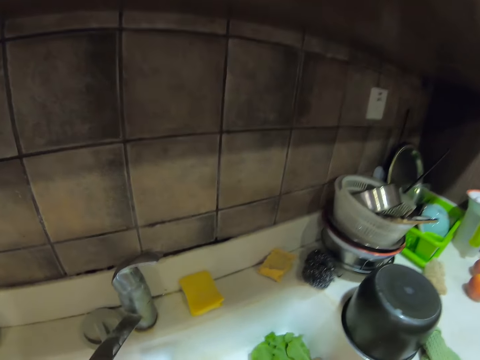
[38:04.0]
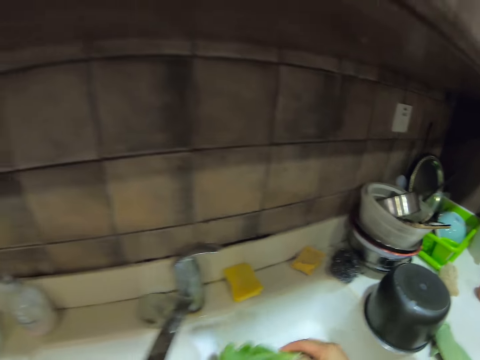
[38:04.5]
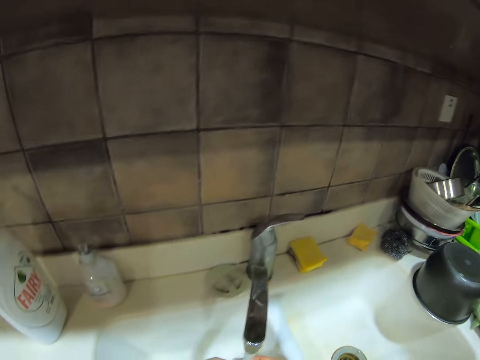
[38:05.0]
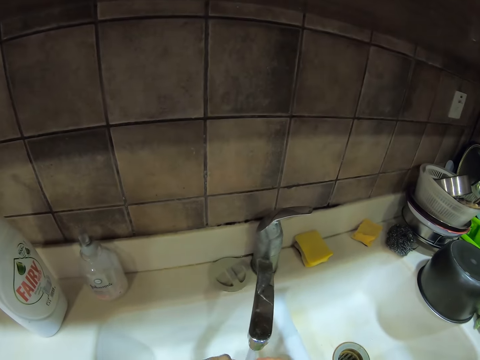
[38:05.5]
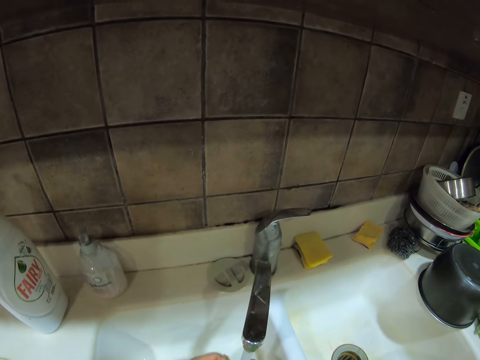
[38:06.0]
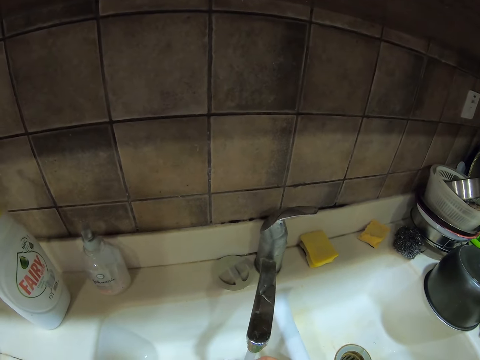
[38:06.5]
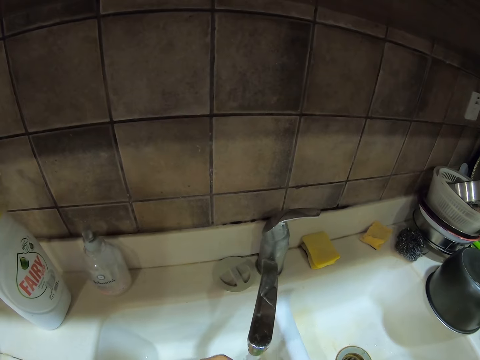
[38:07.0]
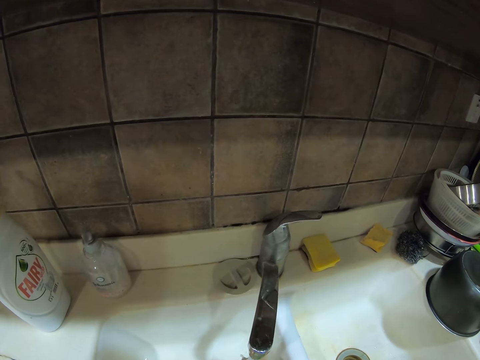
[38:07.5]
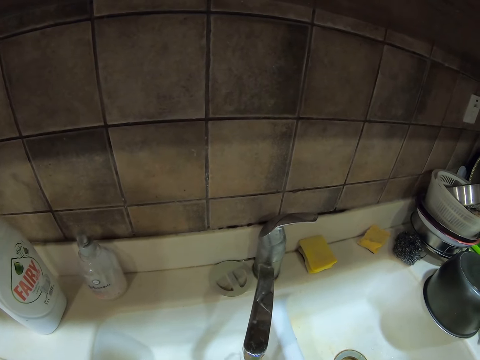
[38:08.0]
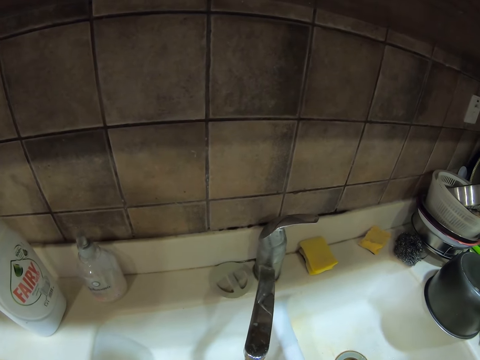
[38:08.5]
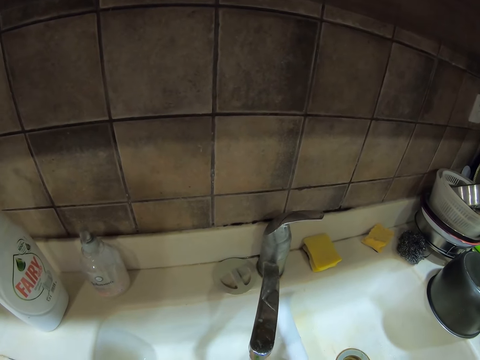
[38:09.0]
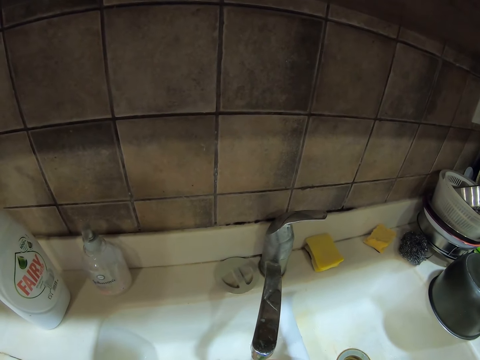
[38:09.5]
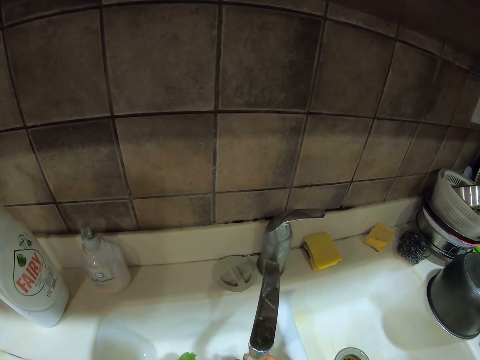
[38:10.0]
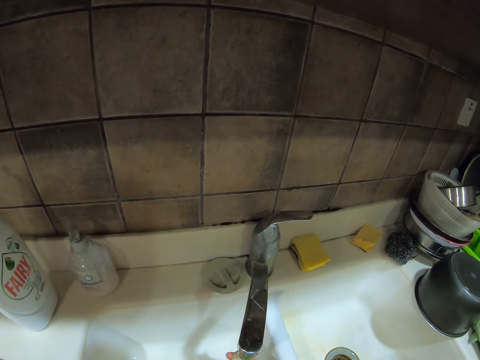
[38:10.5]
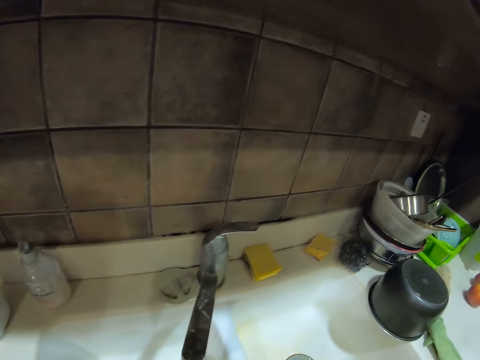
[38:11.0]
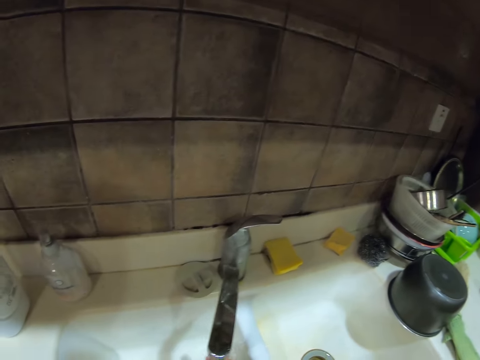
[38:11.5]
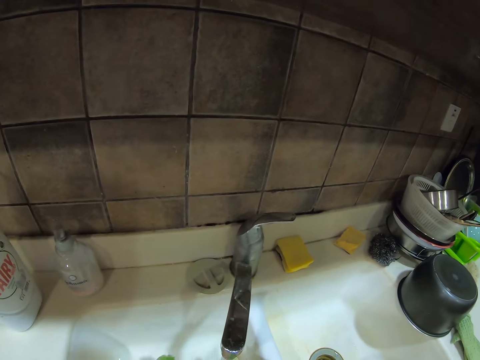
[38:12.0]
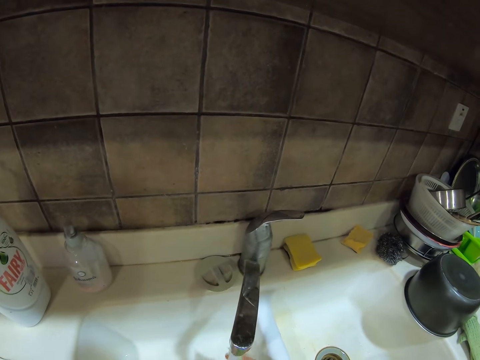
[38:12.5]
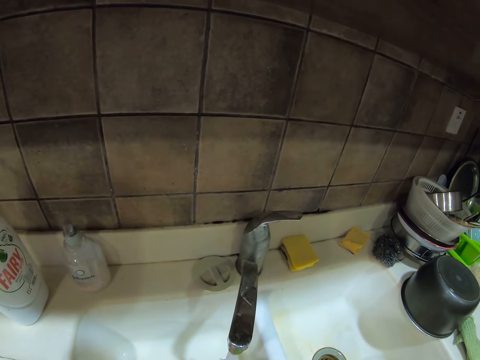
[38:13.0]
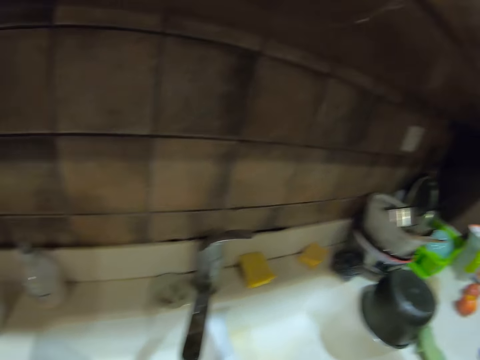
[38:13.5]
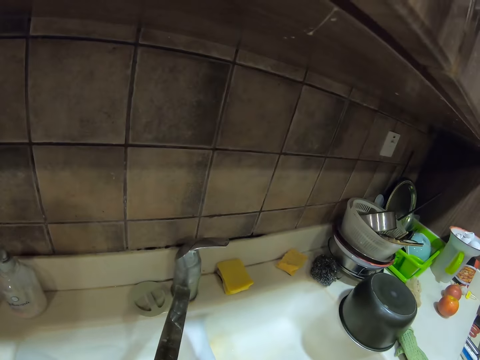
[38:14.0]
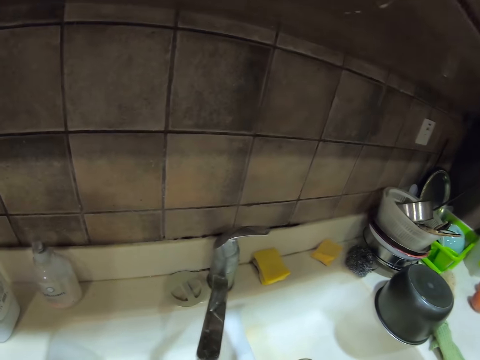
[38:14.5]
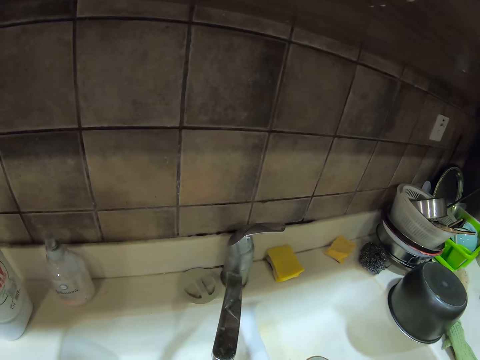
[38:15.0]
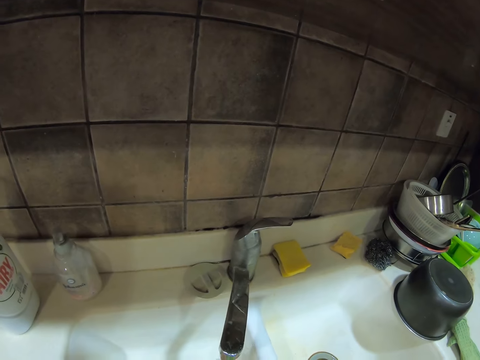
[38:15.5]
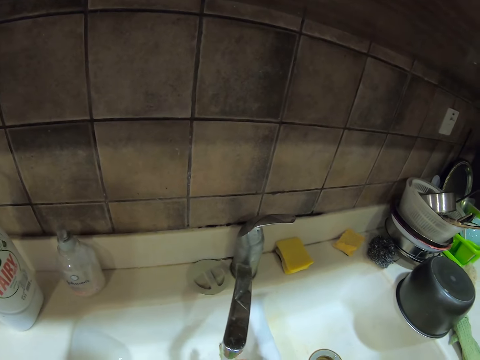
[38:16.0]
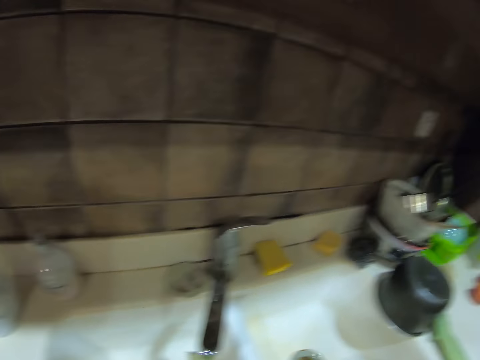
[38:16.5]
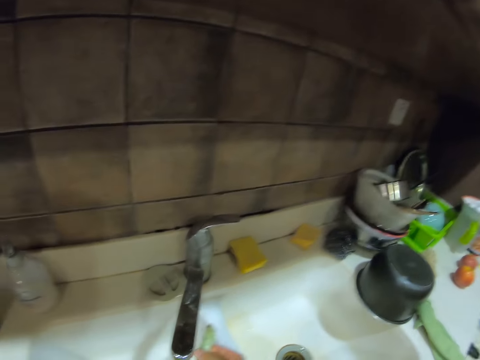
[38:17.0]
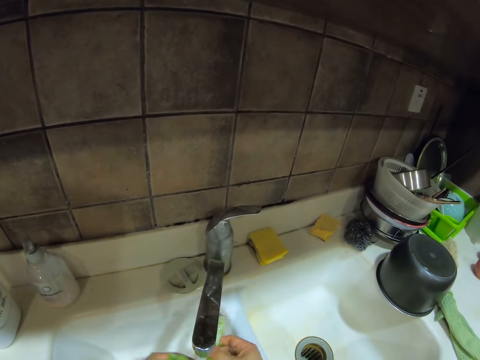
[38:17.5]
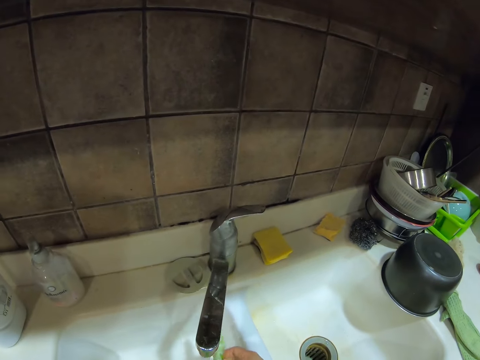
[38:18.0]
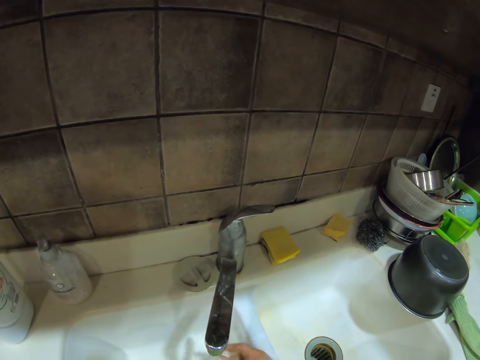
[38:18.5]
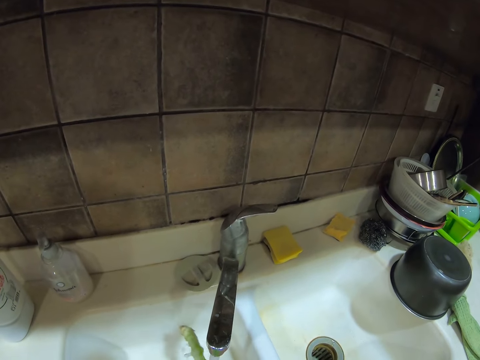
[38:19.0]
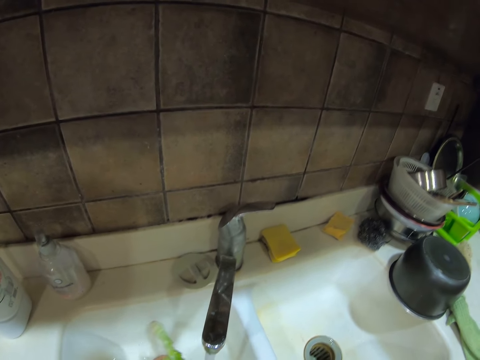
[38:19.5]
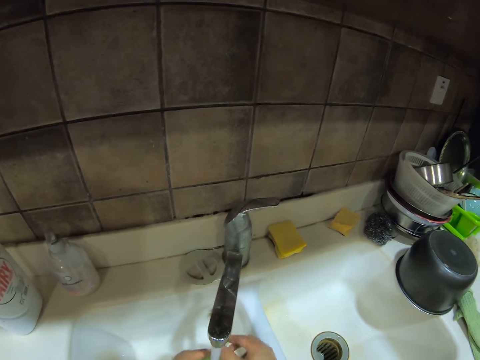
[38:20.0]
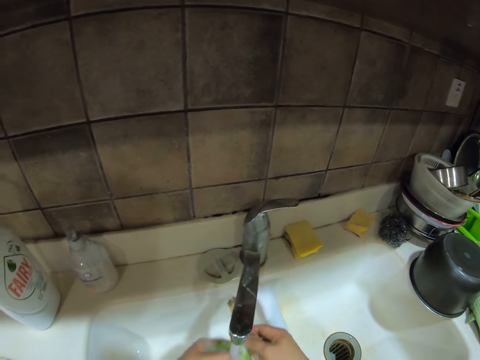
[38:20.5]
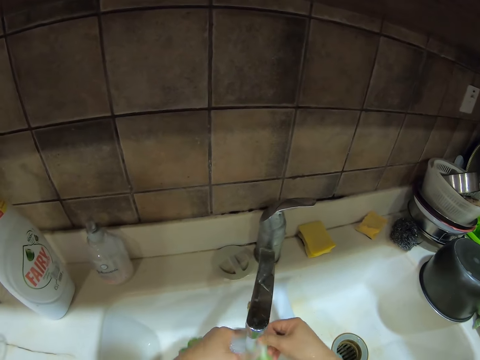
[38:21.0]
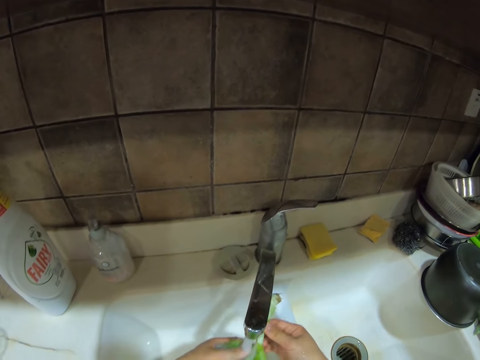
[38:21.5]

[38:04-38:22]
The camera wearer picks up the lettuces or vegetable from a sink table. They wash the vegetable. They wash the lettuces.

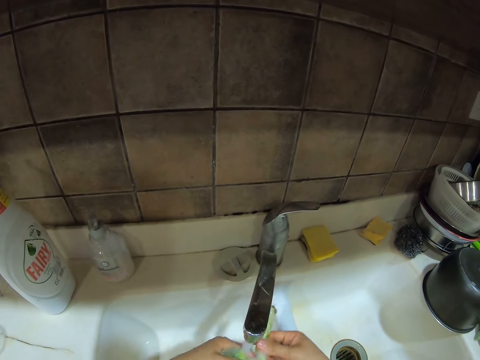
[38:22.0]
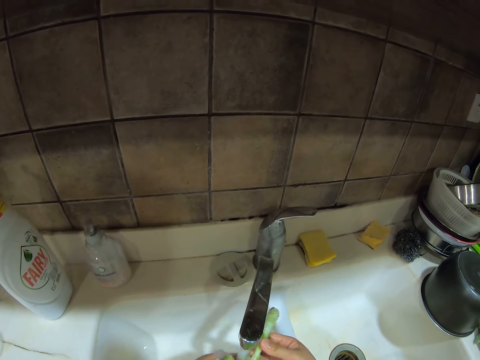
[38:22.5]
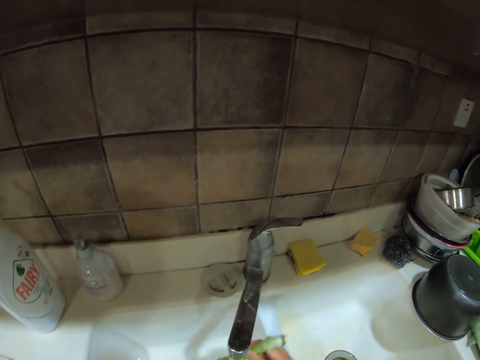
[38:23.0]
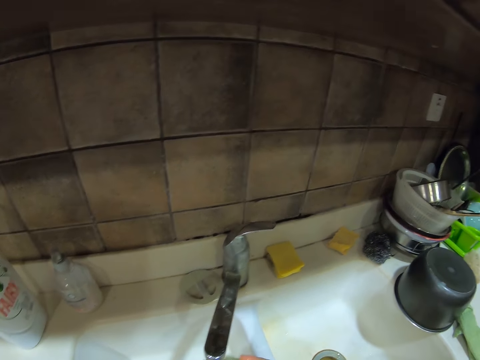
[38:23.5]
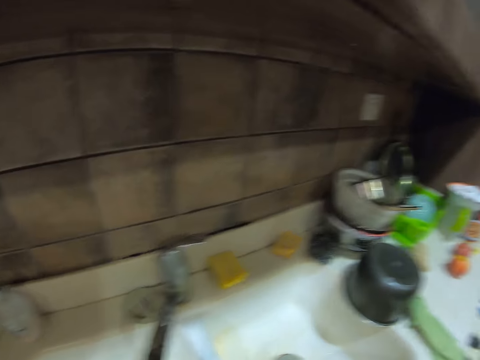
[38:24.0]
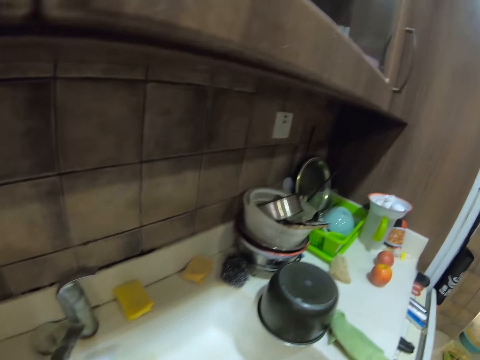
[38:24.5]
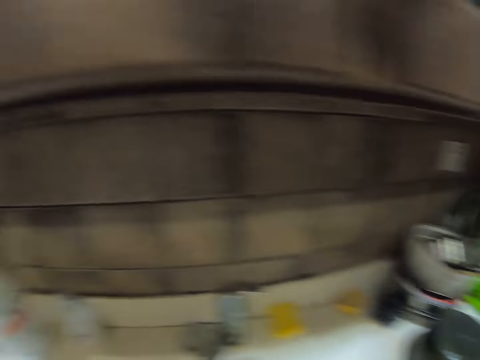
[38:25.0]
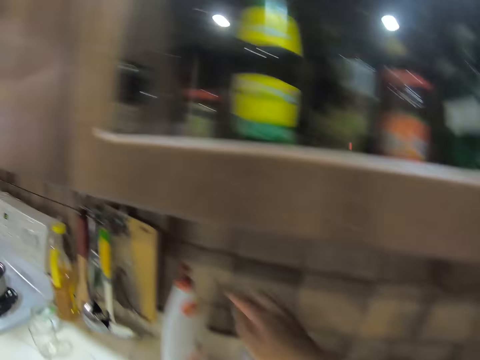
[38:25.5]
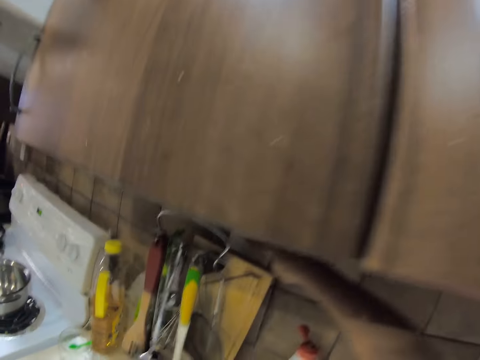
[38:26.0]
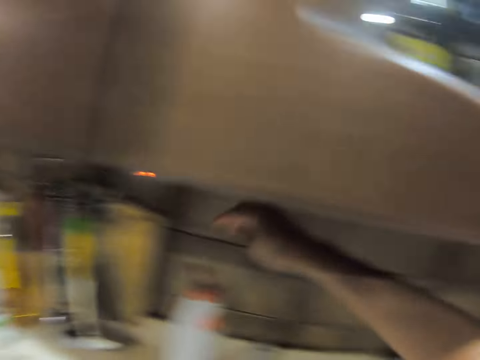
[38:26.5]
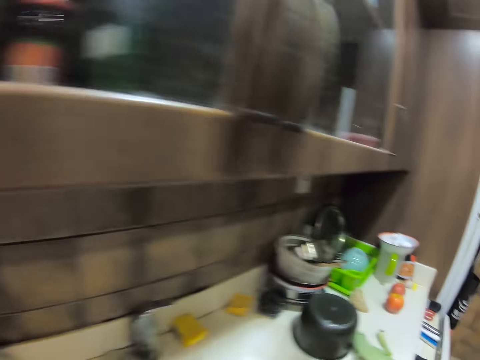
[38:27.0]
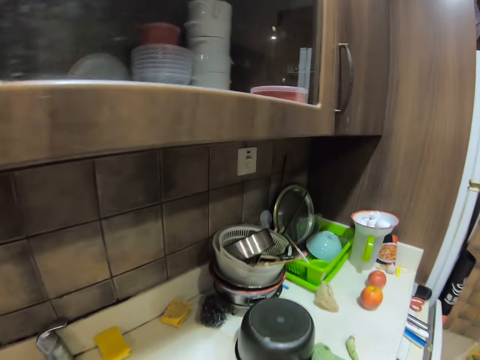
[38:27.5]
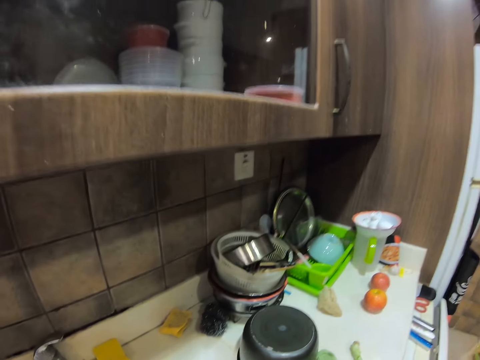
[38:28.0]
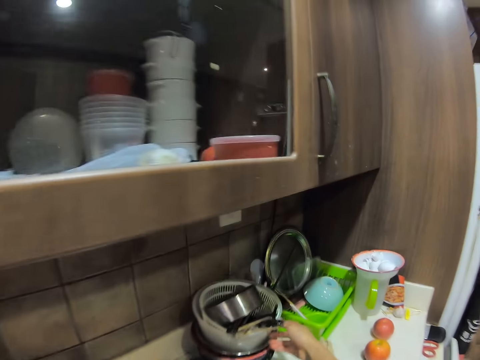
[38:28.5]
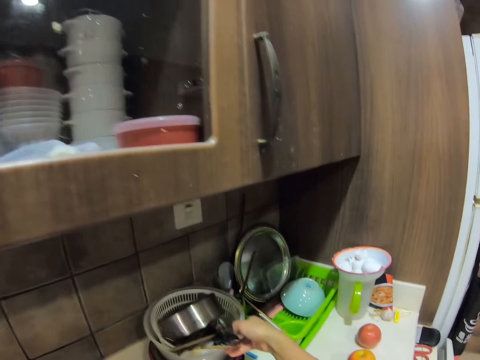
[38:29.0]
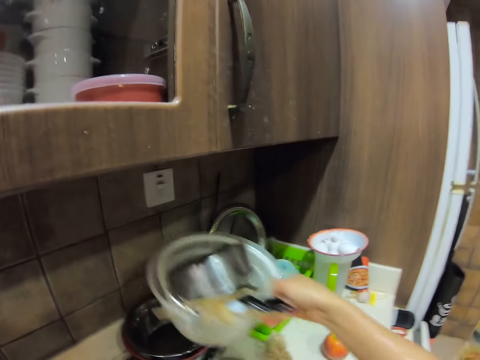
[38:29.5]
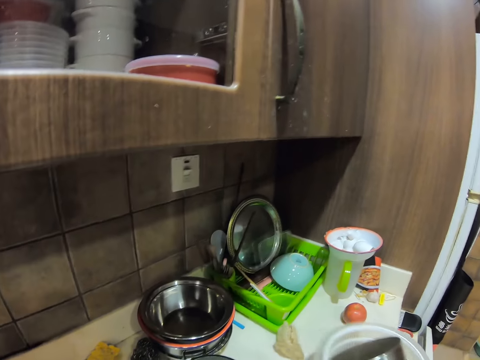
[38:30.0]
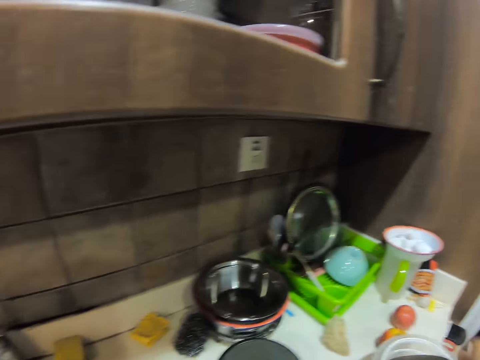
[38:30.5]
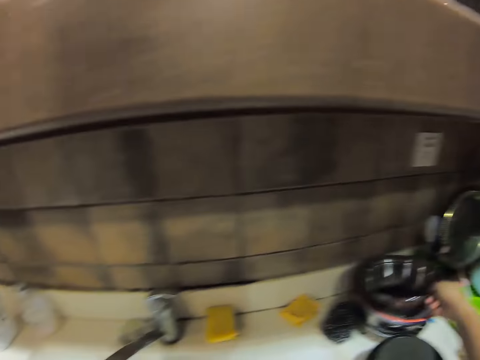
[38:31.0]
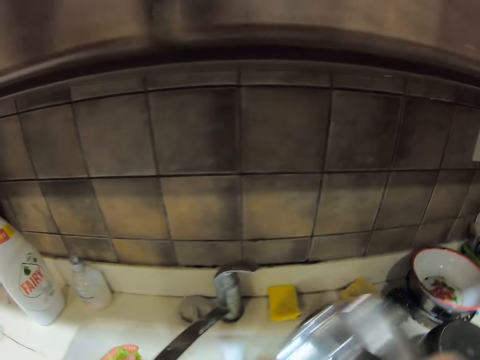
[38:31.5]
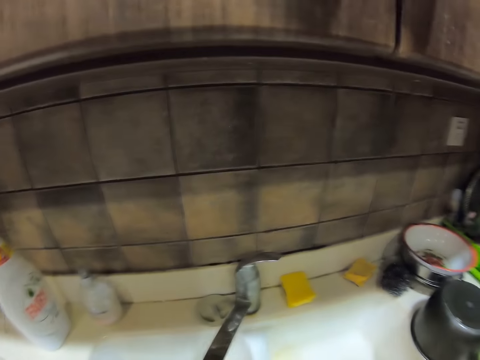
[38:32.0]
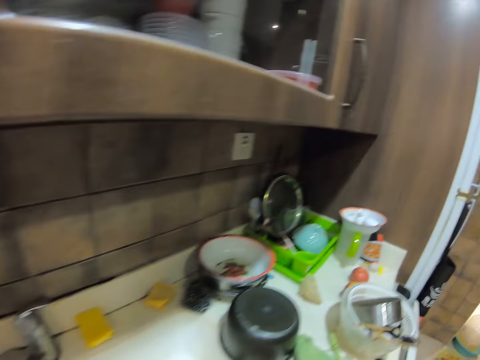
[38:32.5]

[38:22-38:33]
The camera wearer switches on the socket. They take a basket with a pot. They lift a bowl from the other and place the bowl on a sink table. They take the pot. They lift the bowl from the others.
